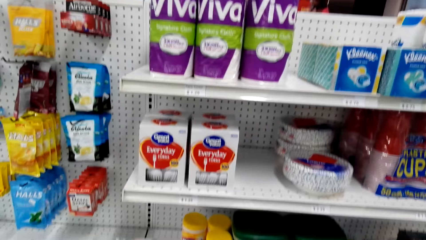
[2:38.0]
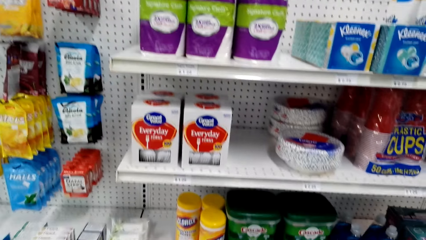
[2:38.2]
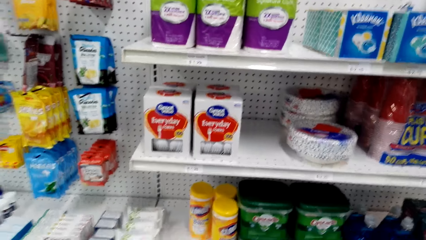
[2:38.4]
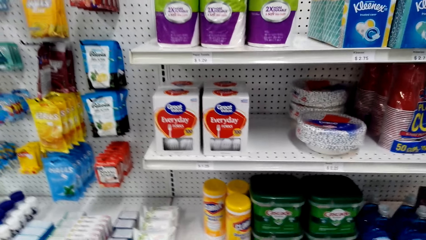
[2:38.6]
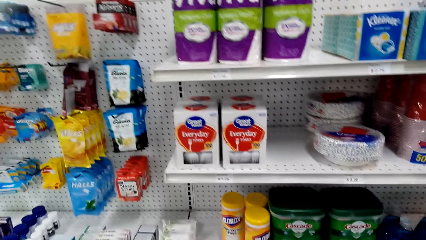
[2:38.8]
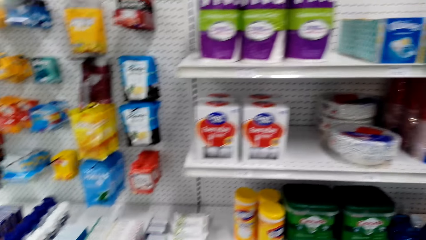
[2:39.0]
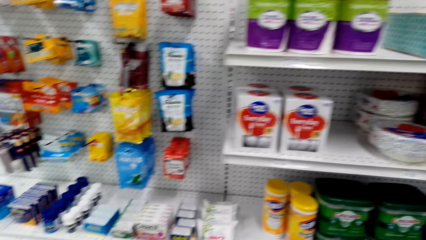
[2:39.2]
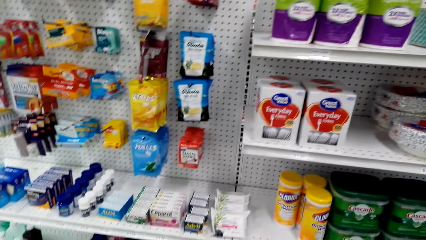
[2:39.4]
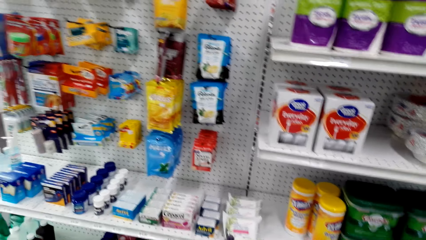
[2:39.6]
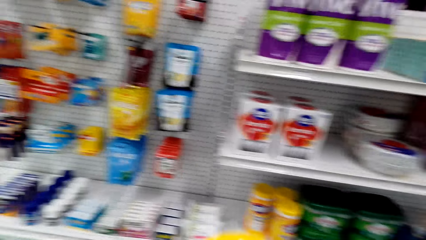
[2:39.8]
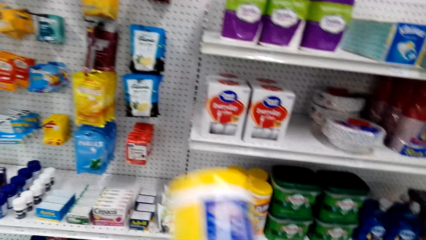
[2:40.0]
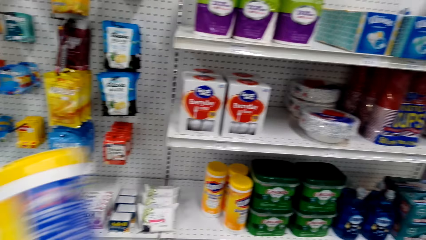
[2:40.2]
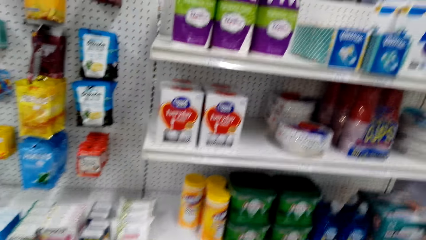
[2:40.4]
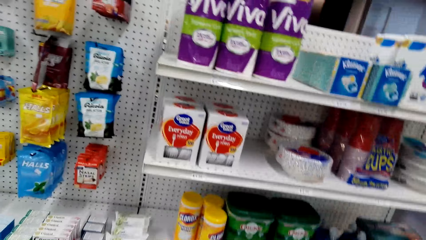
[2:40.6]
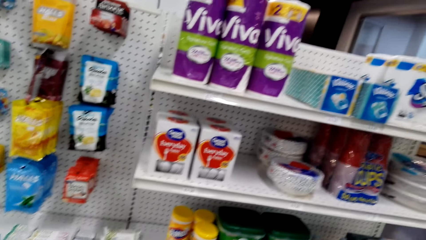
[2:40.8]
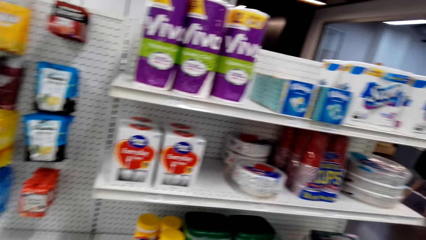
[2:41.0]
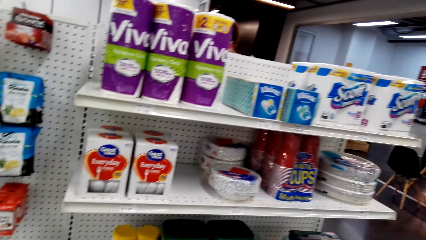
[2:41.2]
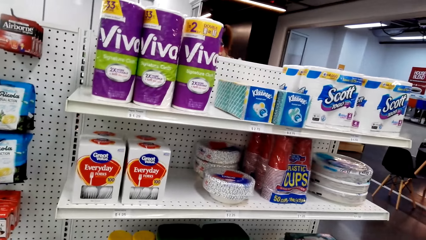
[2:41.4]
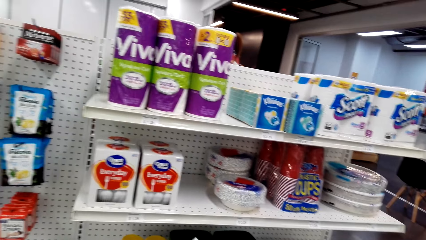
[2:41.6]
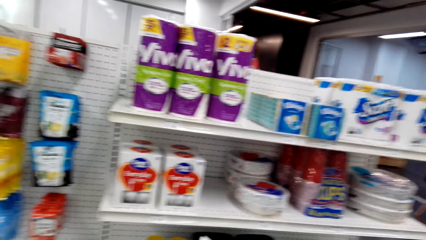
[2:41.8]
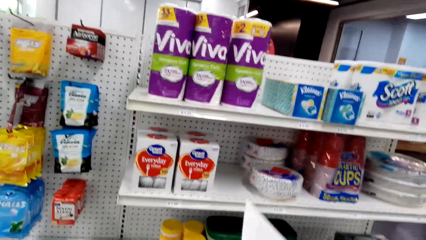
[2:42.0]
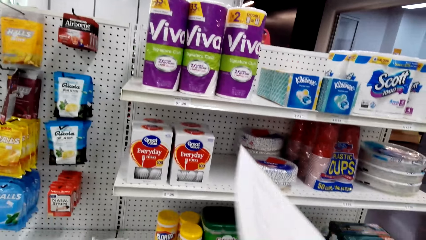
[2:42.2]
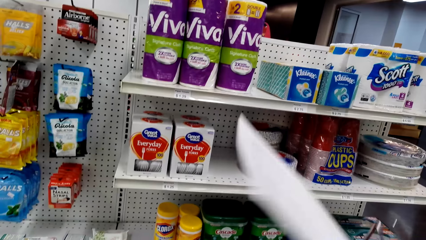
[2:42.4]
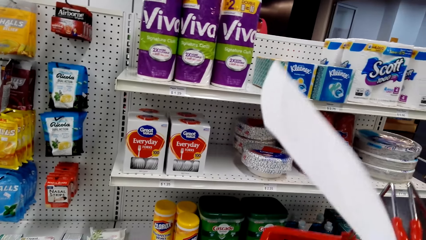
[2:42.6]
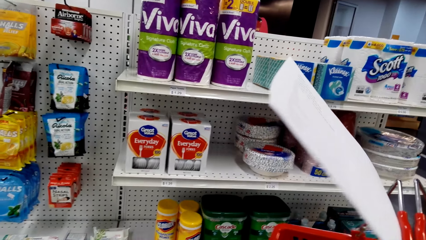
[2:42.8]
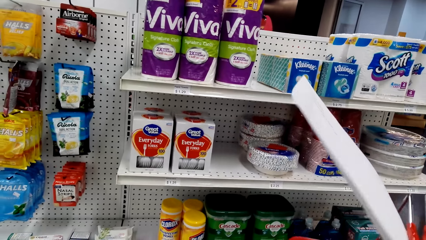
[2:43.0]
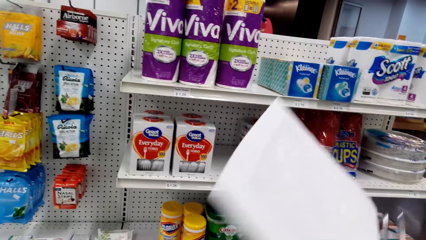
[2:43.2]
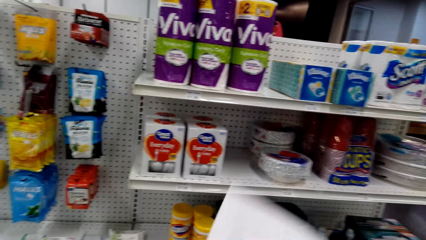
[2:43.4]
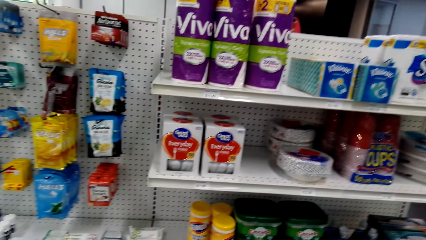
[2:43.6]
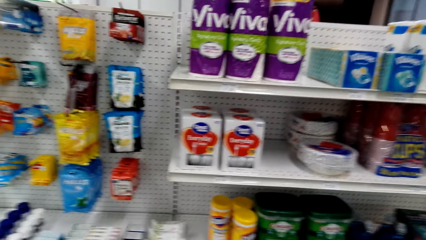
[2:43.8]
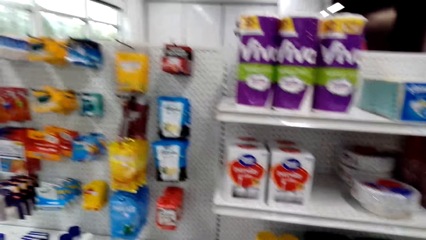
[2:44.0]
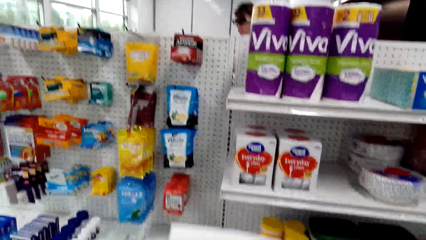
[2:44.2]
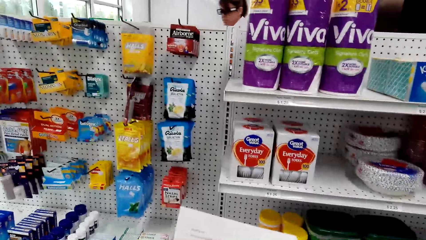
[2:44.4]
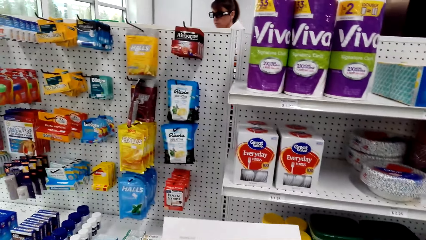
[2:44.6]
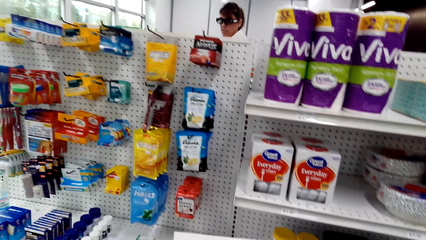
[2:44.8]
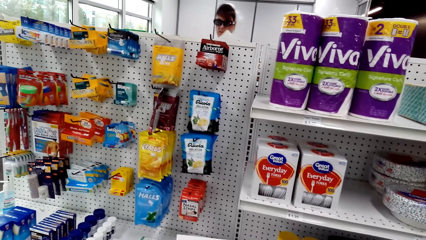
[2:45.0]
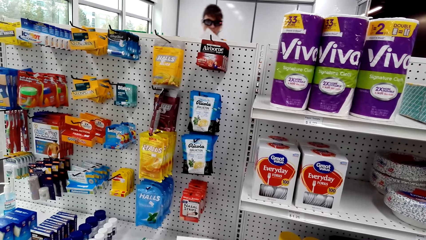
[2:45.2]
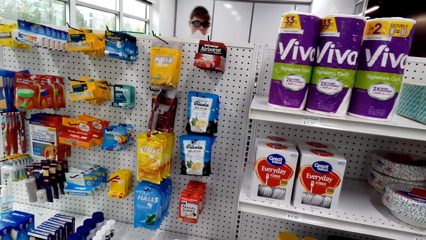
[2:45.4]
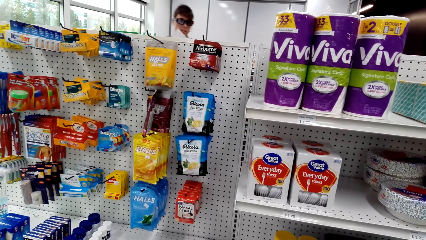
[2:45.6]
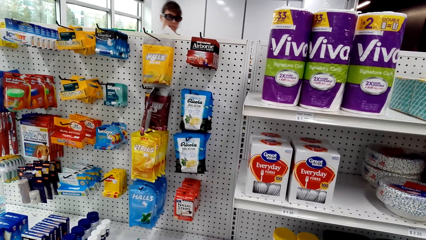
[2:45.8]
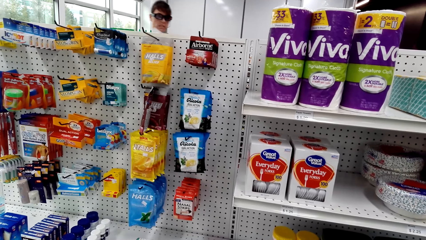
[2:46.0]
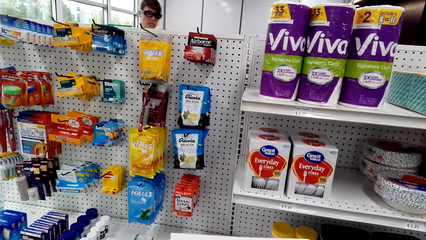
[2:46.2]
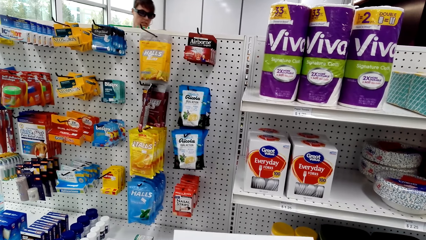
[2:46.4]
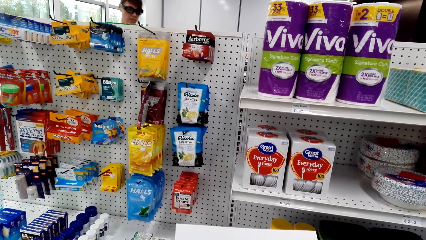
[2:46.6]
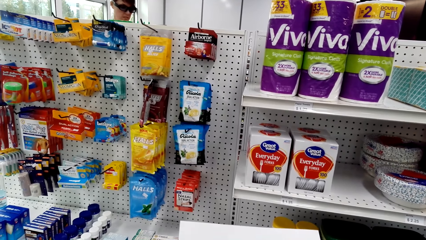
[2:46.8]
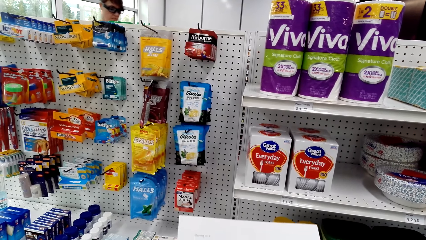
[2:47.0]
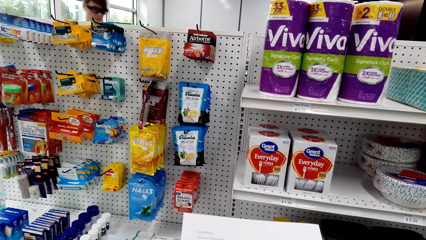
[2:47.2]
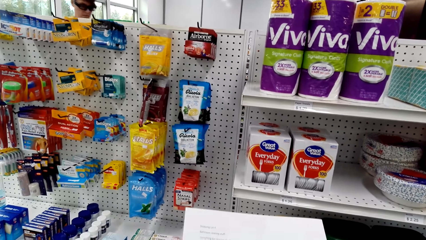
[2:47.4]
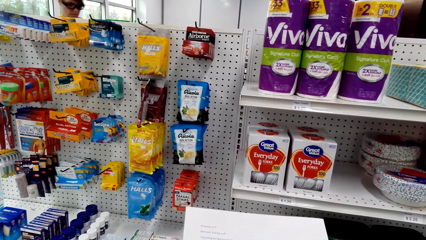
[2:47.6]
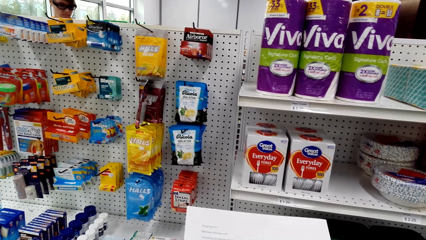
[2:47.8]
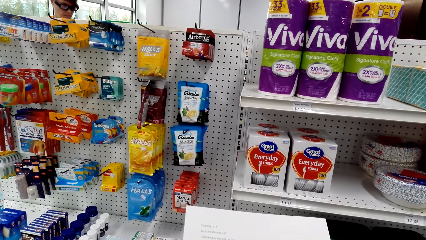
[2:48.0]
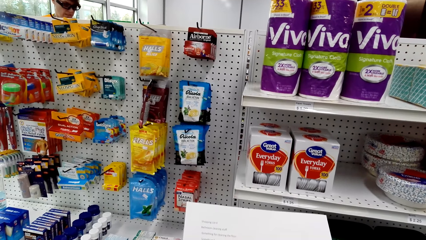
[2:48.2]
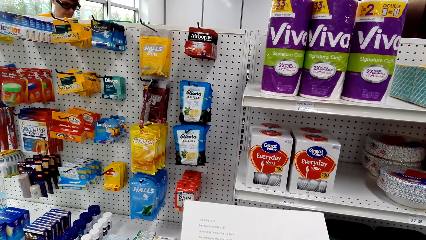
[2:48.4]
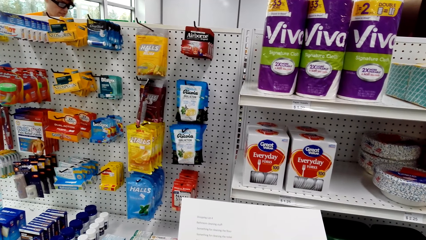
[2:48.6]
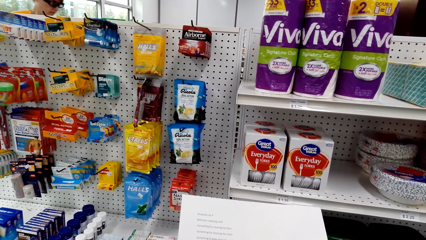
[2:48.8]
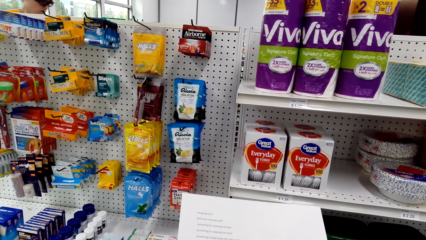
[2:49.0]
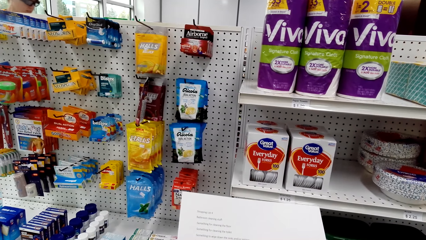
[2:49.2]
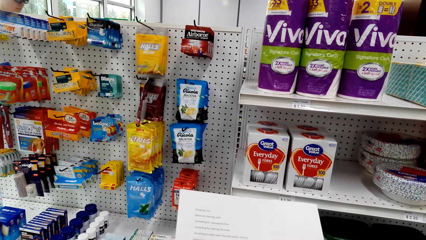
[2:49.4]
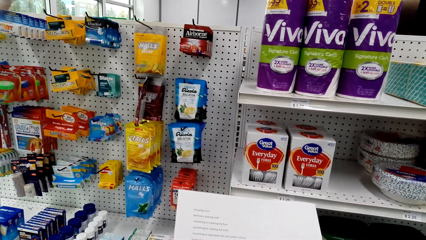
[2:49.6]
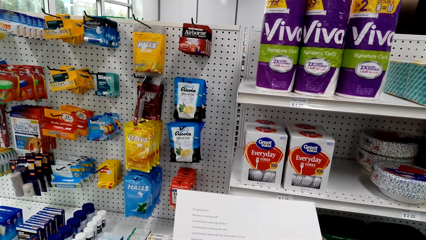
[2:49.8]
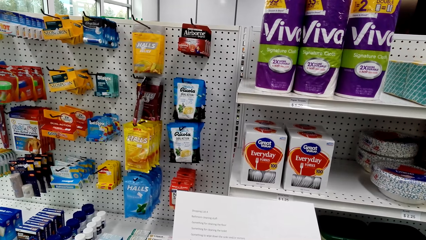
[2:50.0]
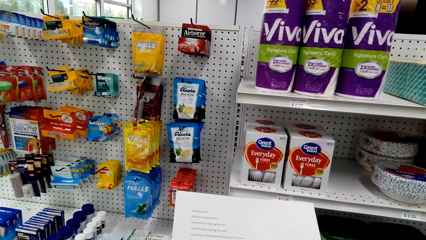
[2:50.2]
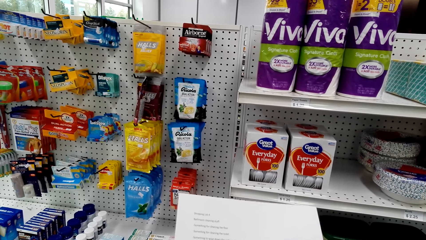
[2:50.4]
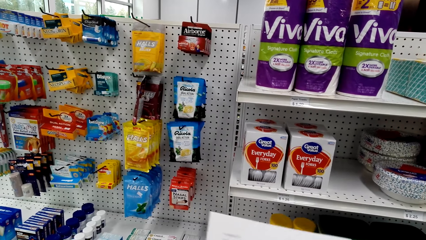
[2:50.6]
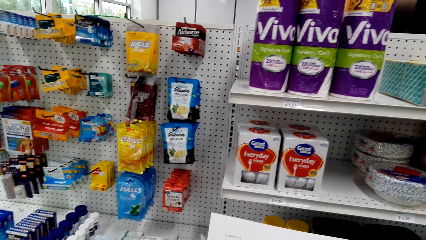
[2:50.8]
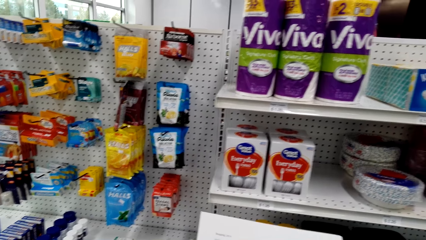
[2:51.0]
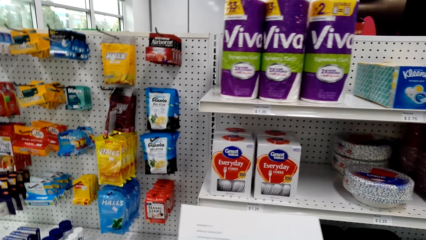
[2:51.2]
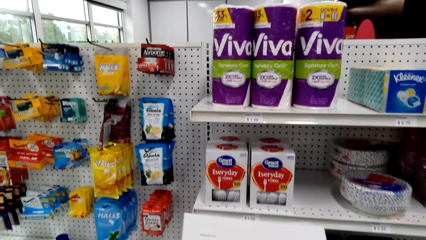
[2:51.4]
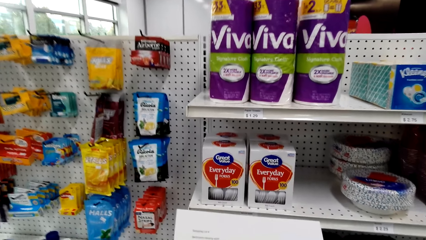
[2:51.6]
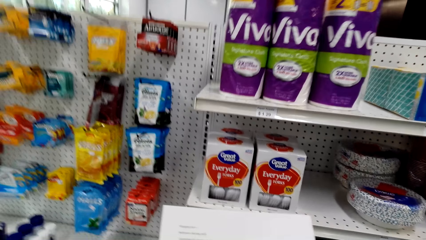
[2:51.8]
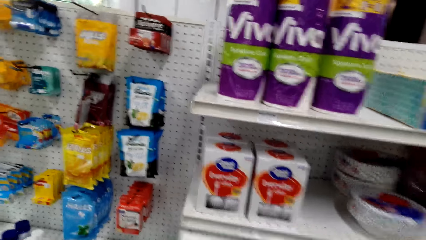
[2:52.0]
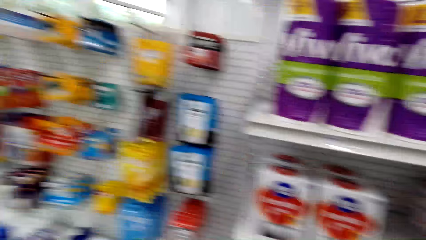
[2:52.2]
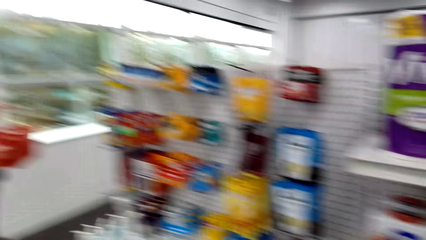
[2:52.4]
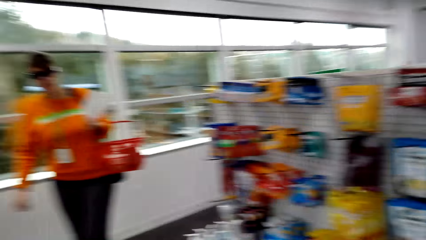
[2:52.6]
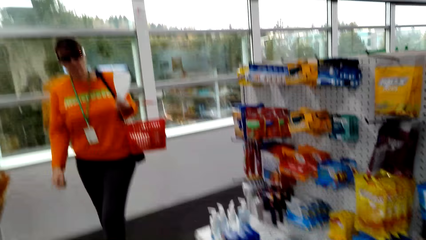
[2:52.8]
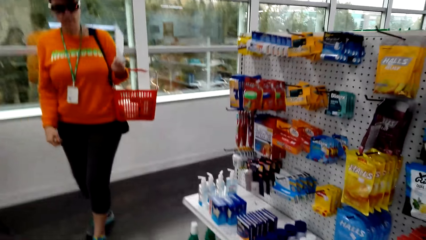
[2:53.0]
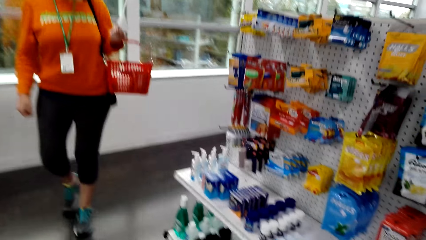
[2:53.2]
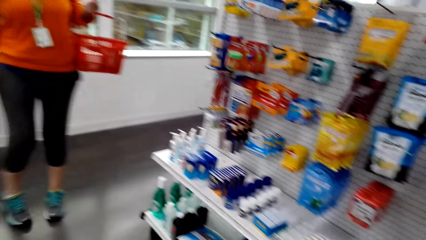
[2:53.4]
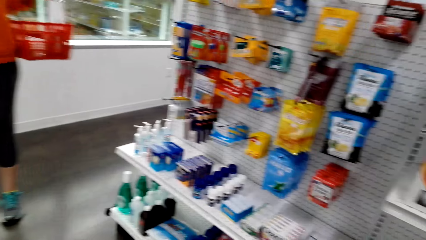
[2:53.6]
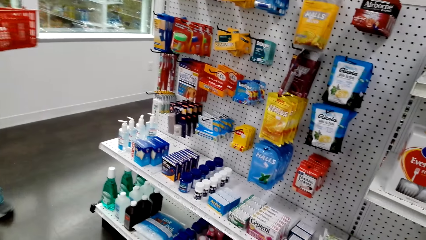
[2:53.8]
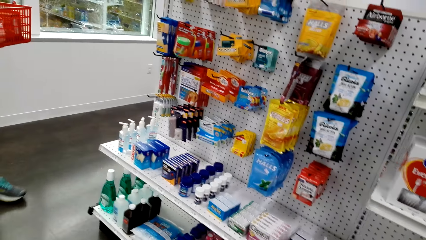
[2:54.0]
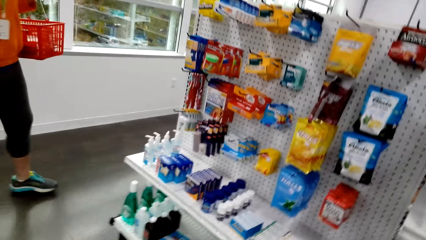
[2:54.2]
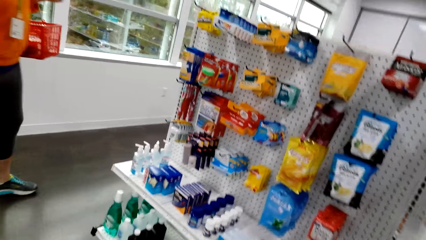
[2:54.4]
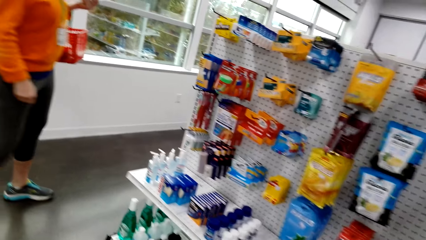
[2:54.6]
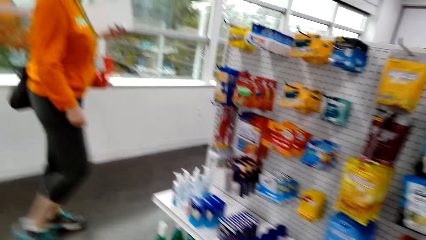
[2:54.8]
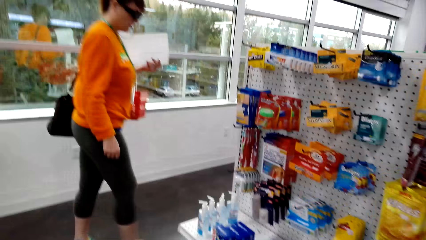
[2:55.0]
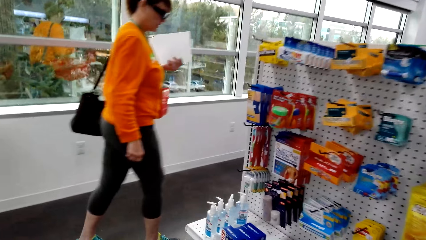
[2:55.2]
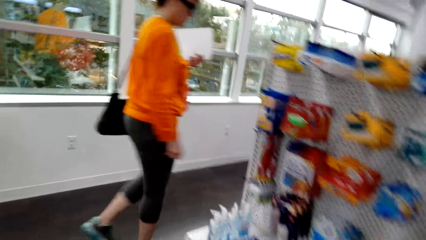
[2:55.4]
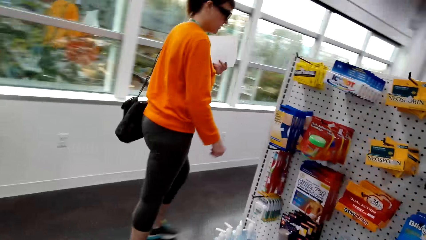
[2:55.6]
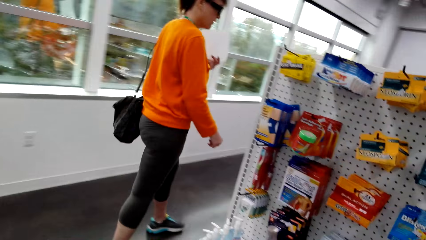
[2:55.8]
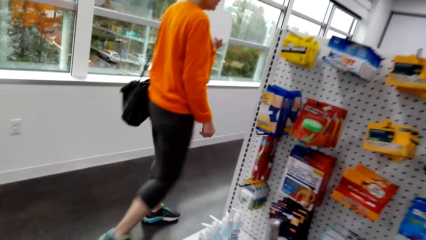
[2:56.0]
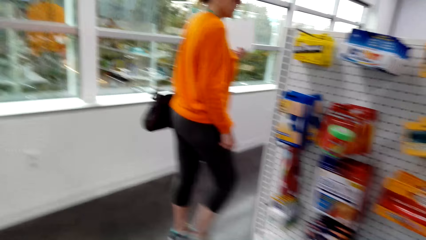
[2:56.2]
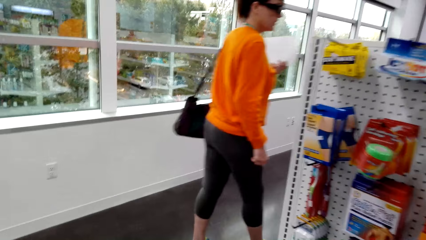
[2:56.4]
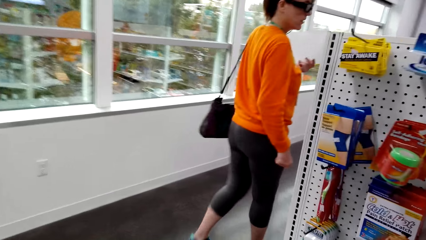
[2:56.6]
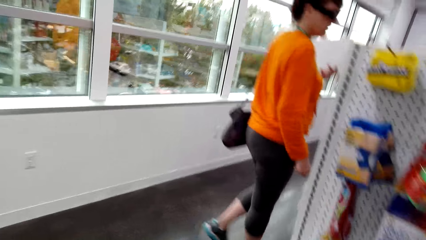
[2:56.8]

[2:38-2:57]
The camera wearer puts the Clorox disinfectant in the shopping tray. They look at the record list or sheet of paper. They walk around the store. A woman walks around the supermarket. The camera wearer converses to the woman.
